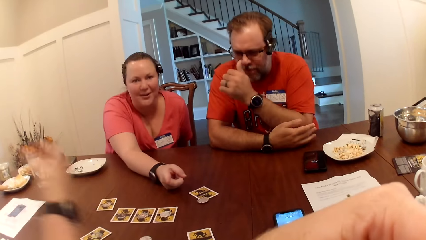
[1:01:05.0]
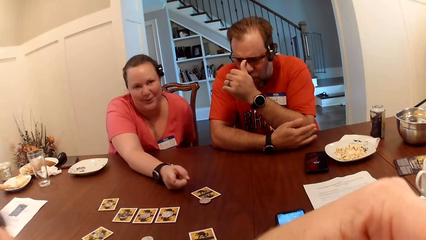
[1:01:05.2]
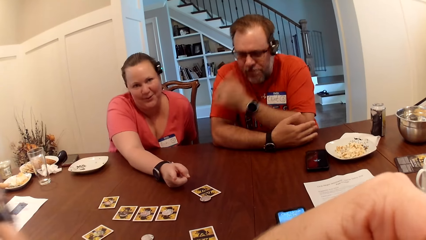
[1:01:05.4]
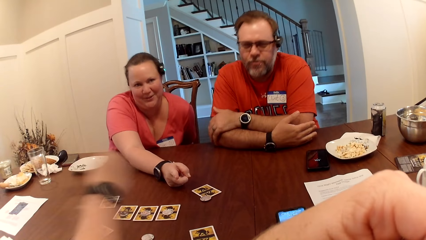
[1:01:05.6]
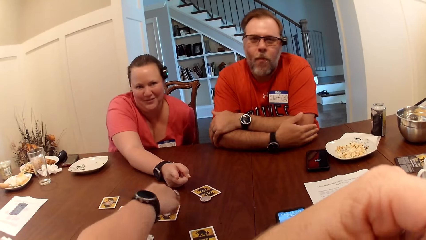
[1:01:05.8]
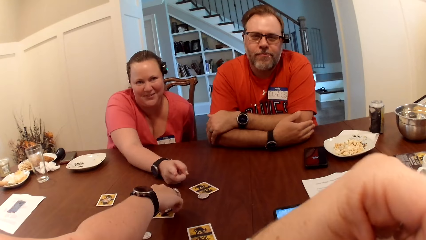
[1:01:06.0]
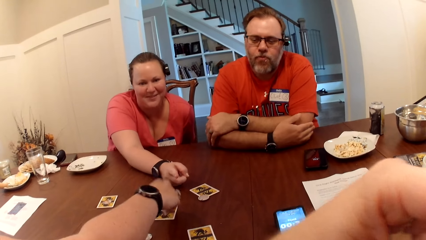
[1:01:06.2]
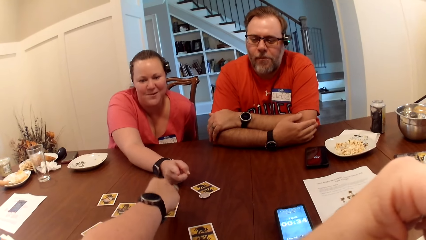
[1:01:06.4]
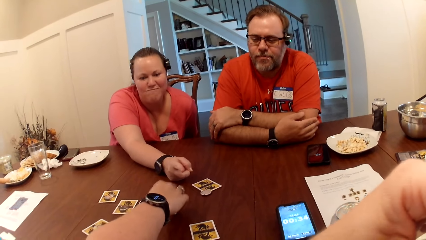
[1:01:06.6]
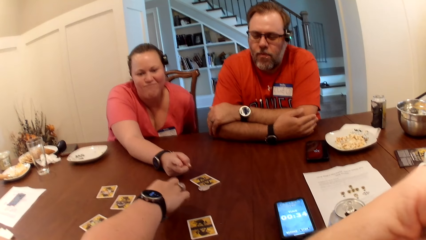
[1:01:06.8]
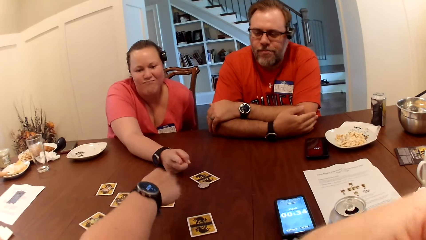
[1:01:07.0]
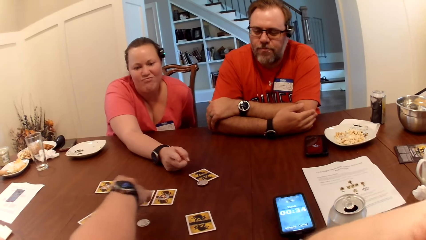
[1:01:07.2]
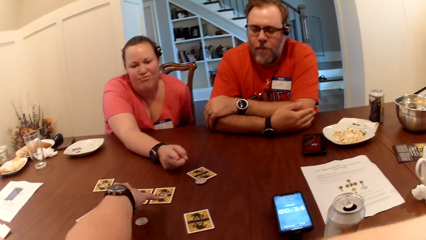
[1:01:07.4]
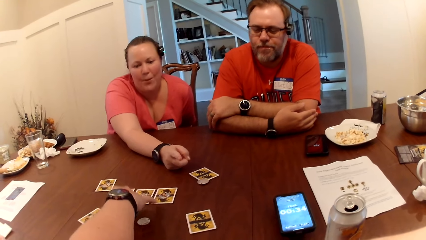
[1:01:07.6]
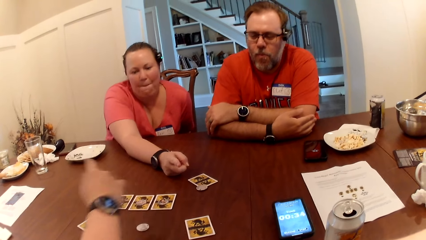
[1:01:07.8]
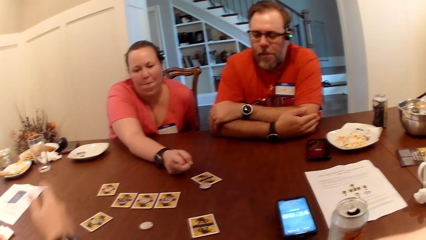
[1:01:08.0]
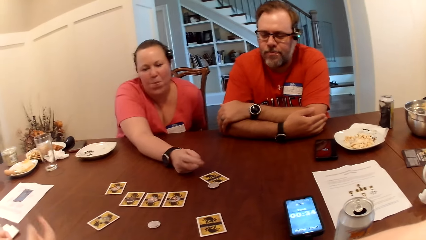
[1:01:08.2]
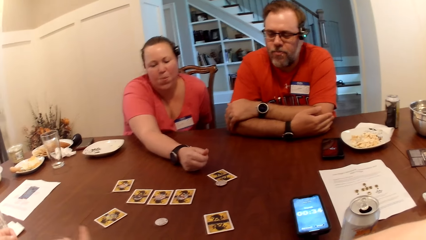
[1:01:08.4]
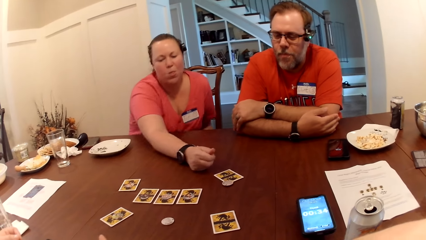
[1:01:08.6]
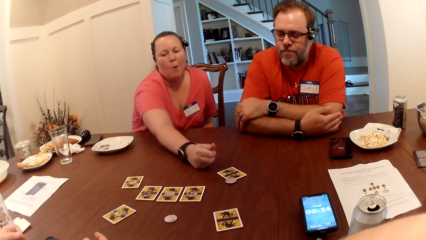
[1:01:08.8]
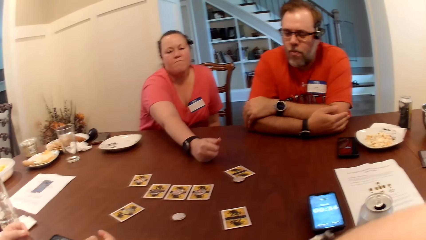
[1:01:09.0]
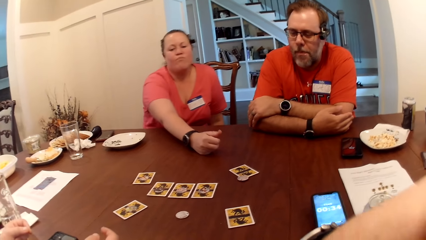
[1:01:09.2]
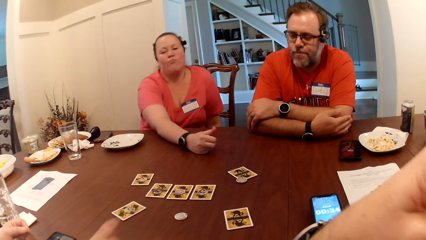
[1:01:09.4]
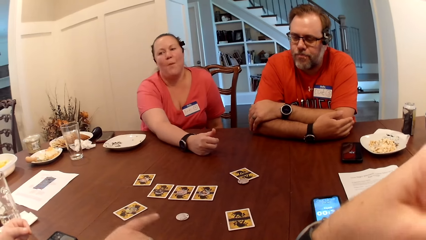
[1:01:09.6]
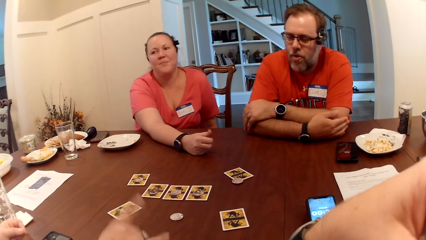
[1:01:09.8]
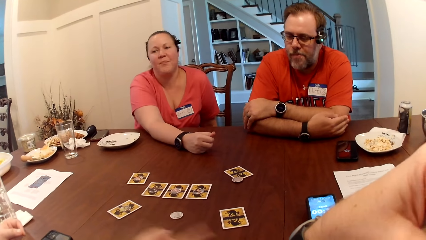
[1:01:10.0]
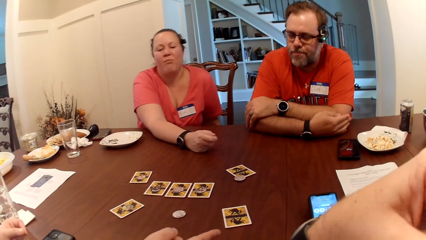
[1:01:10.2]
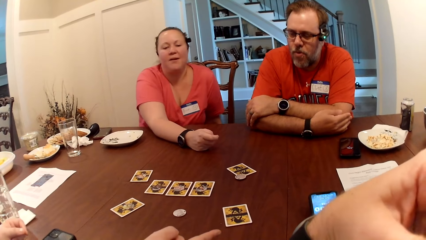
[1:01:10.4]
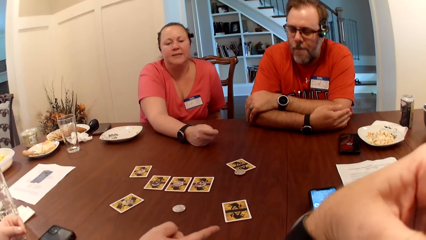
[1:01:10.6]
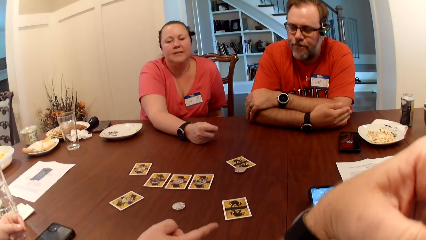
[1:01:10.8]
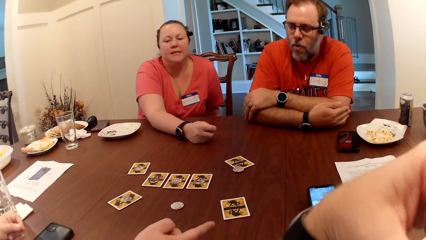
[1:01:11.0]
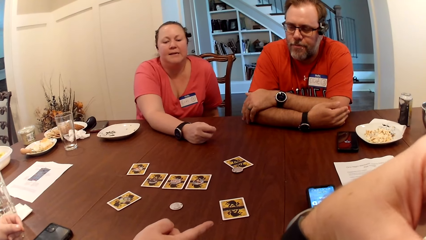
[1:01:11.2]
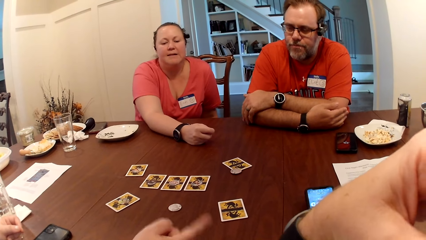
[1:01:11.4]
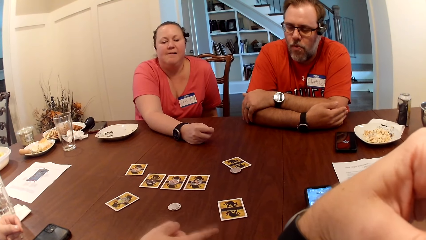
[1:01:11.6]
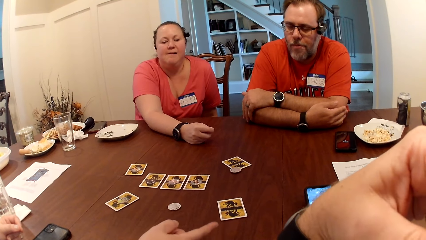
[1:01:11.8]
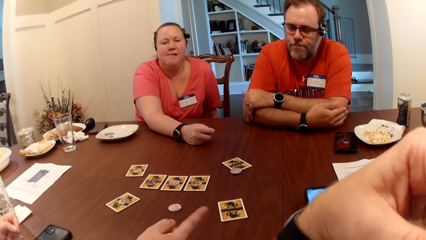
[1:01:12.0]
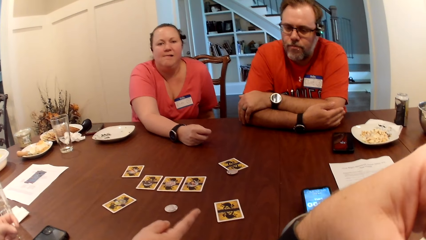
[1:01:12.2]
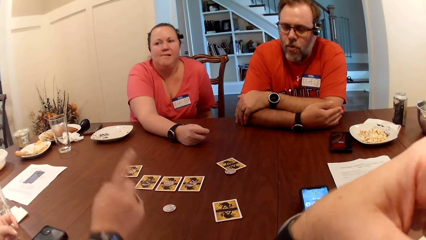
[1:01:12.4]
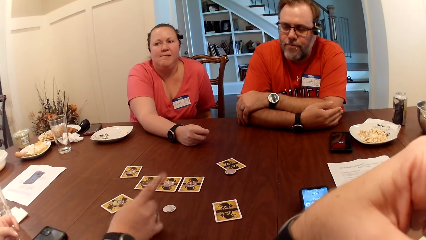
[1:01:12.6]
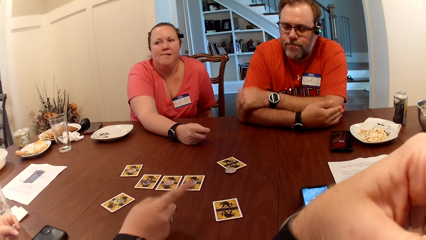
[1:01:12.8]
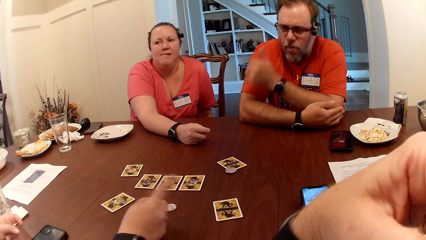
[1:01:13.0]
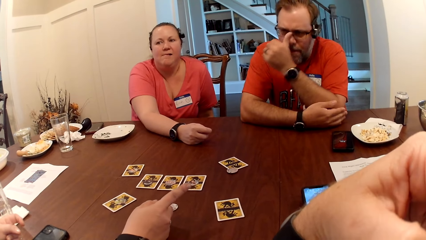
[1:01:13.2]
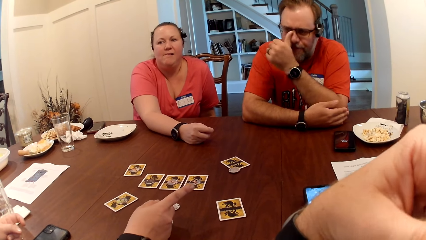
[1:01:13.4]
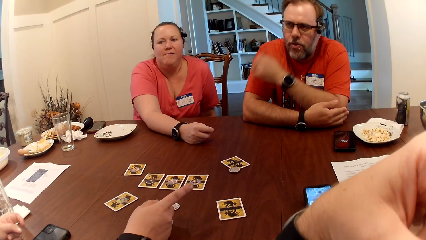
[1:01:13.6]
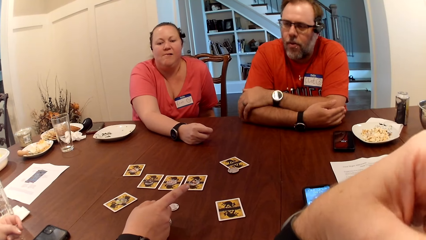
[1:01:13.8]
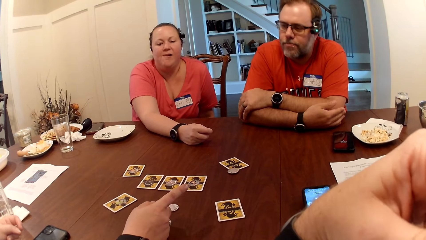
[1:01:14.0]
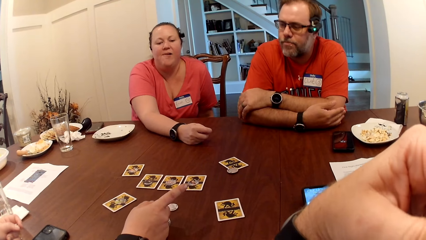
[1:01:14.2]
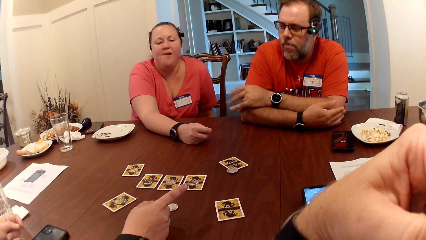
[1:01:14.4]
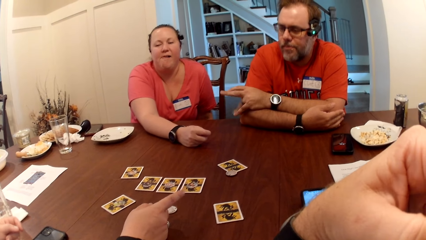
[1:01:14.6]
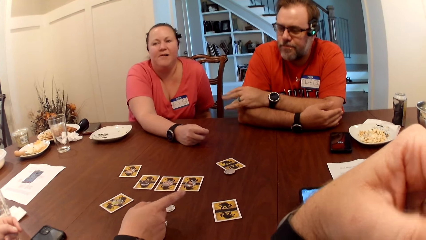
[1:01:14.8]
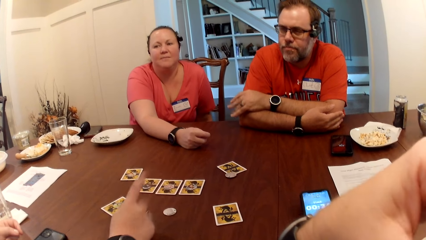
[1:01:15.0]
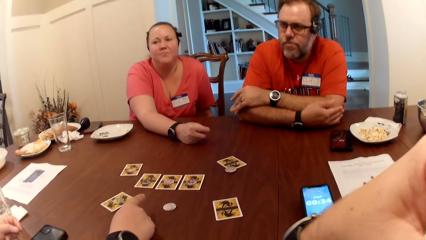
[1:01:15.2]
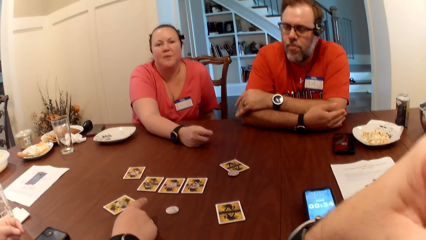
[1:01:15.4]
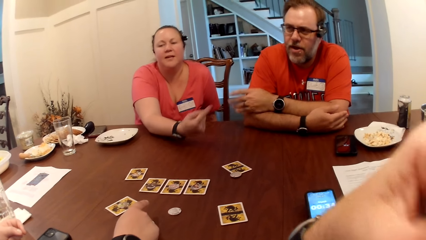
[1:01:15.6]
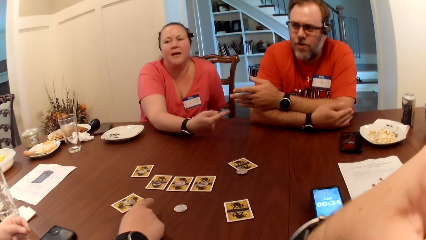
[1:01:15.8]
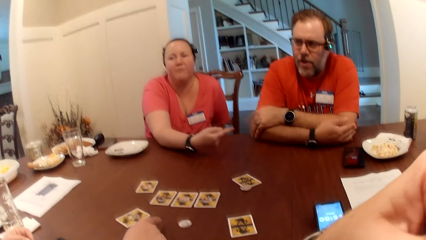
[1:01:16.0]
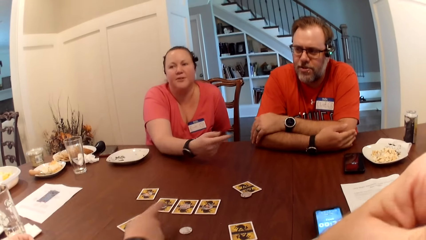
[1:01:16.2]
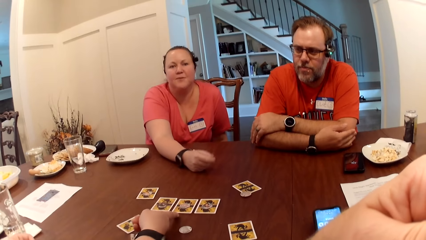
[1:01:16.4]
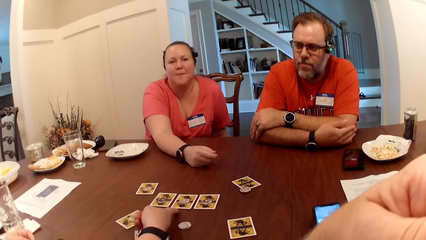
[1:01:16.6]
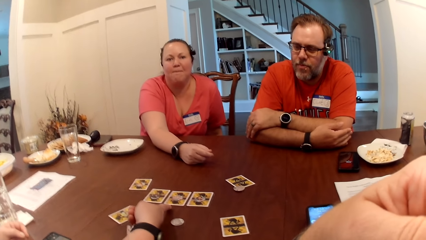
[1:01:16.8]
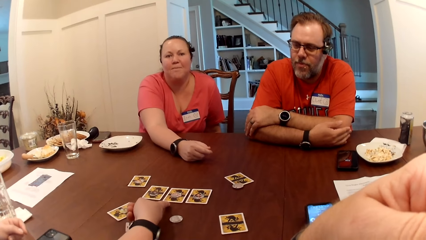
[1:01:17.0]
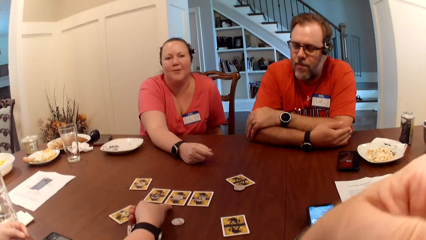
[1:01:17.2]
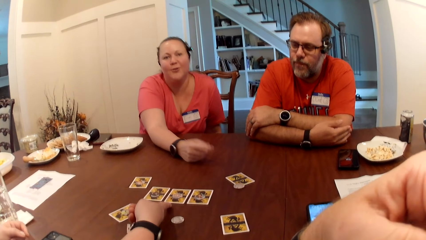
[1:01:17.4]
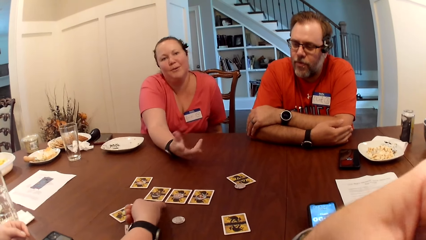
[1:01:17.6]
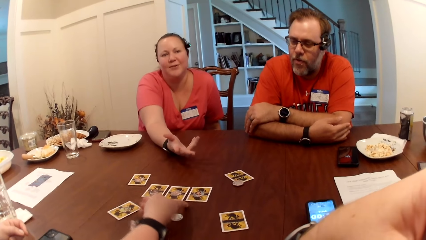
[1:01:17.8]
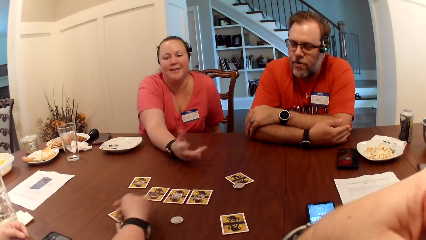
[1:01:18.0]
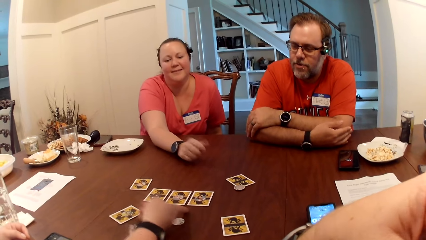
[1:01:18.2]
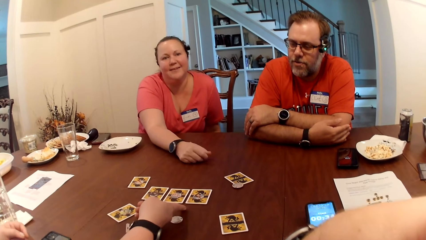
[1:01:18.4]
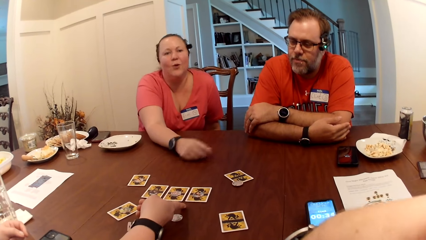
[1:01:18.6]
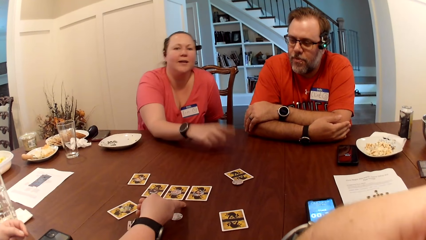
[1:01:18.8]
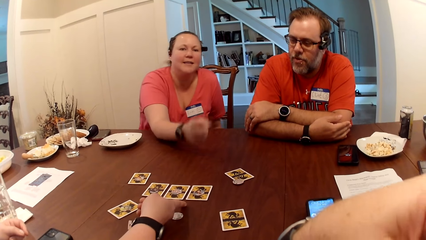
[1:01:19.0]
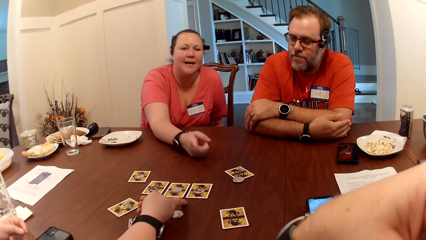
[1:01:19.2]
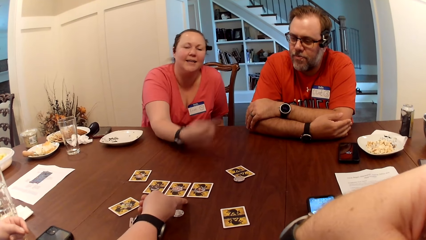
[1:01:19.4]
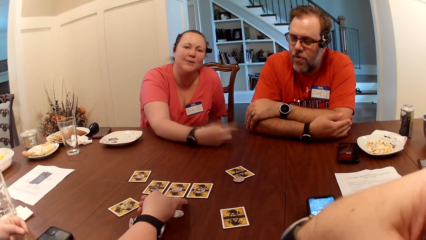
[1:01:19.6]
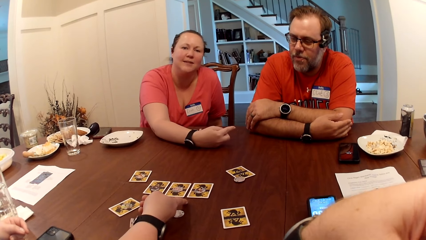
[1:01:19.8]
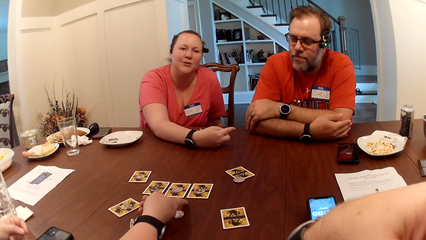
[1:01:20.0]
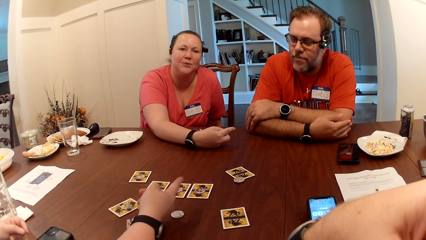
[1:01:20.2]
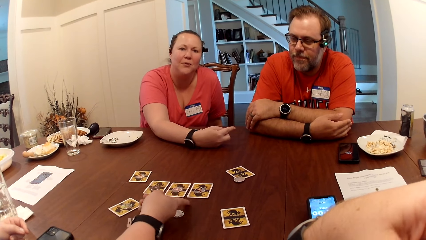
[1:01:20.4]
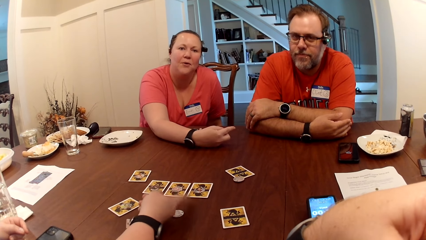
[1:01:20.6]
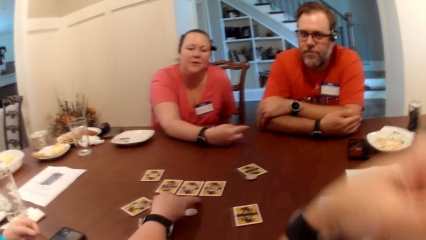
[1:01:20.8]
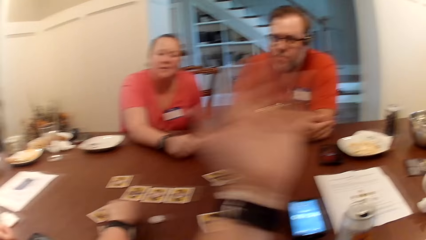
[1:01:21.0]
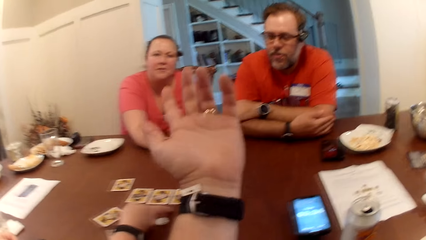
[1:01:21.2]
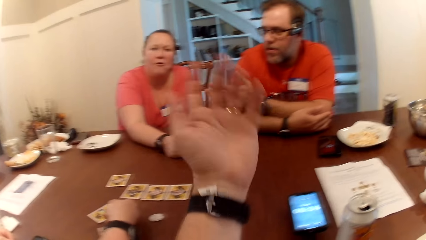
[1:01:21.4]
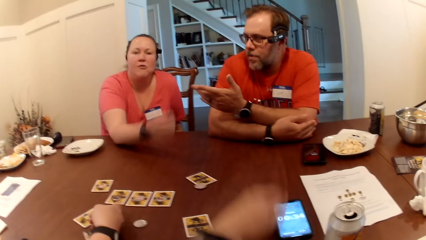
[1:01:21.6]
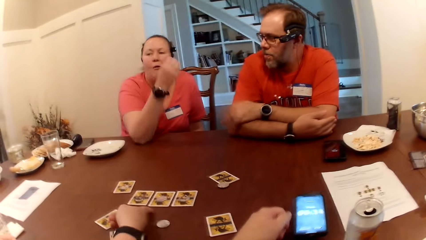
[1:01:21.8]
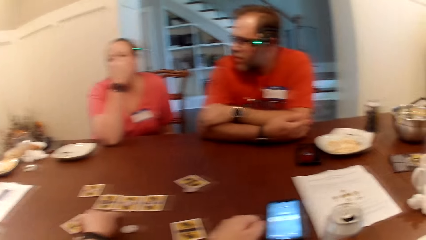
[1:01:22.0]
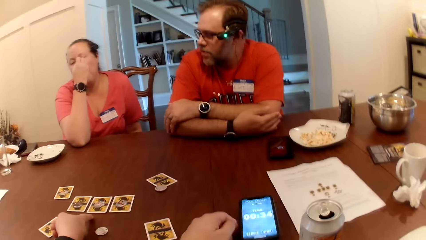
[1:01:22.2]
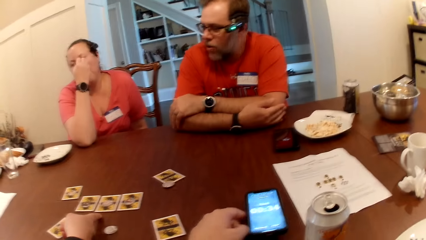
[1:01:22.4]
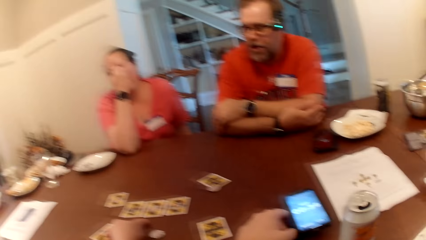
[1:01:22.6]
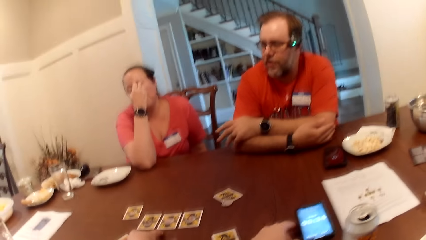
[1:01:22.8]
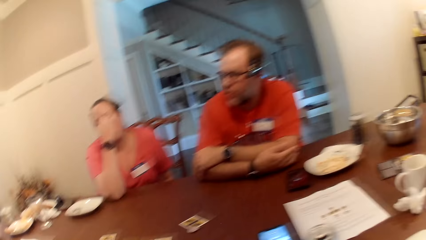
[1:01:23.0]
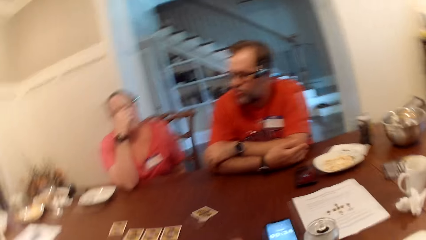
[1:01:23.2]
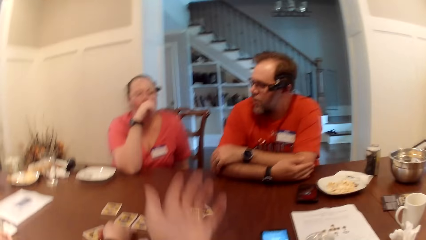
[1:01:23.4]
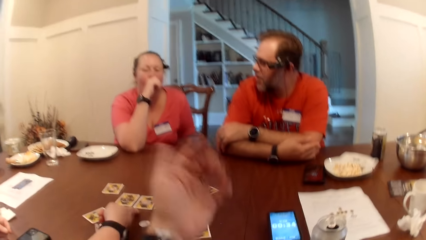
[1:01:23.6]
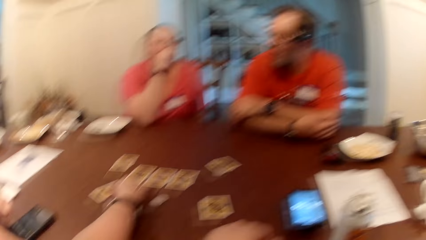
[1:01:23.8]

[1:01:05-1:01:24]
A woman touches the card. The woman converses with another woman and a man. The first woman points at the cards on the table with her right hand. The camera wearer moves the hand. The other woman touches the face. The camera wearer touches the phone on the table with his left hand. He moves the hand.
